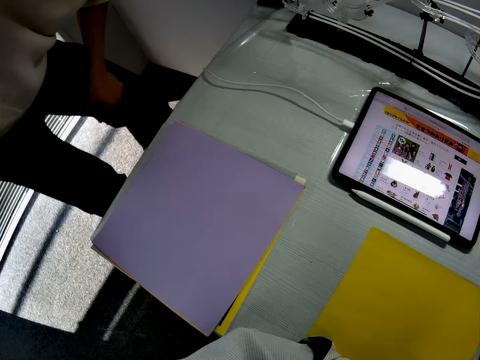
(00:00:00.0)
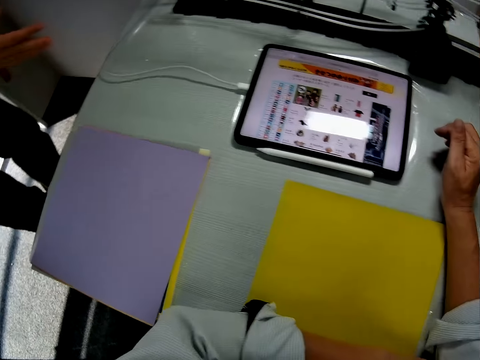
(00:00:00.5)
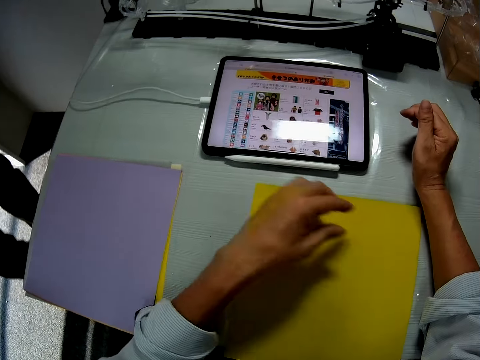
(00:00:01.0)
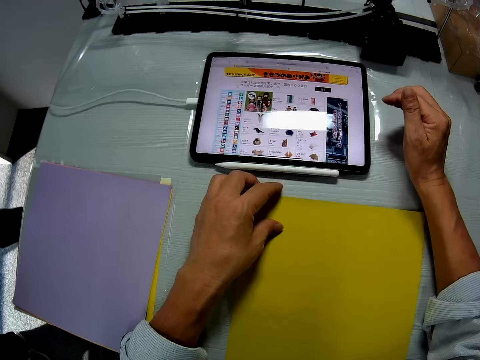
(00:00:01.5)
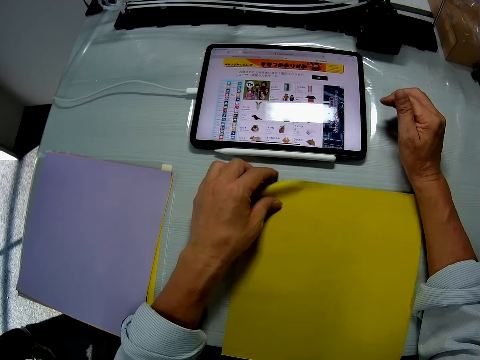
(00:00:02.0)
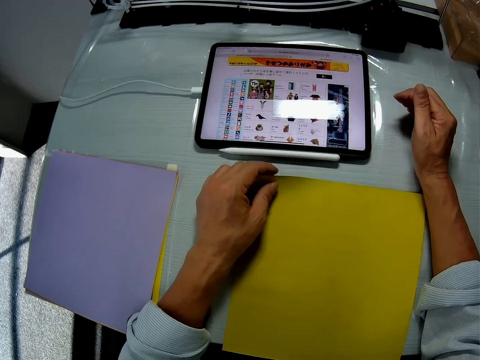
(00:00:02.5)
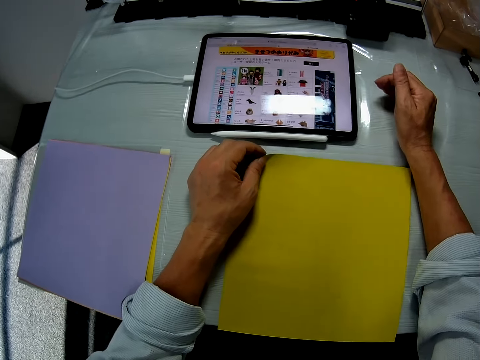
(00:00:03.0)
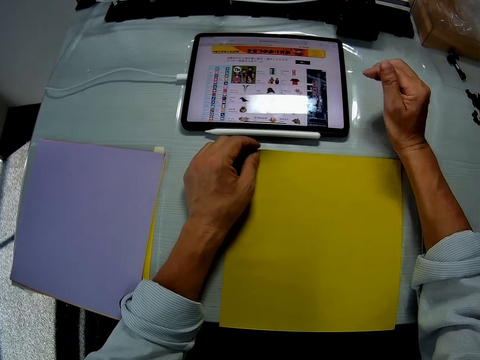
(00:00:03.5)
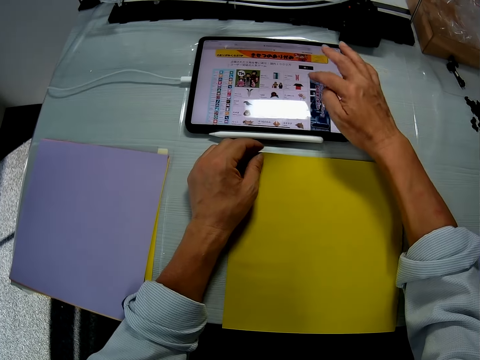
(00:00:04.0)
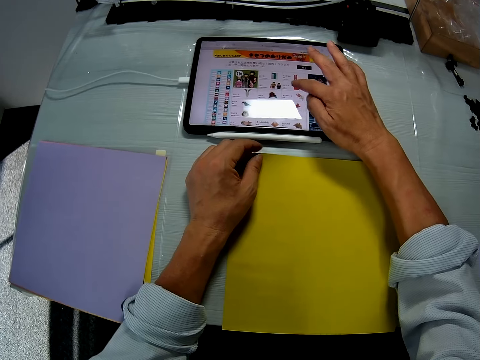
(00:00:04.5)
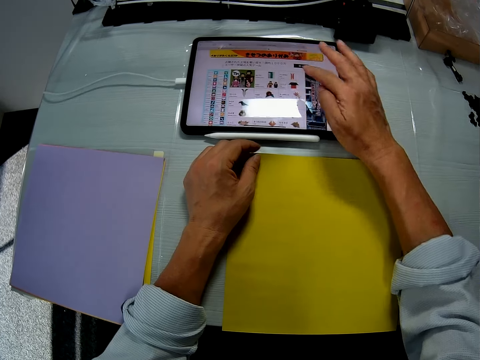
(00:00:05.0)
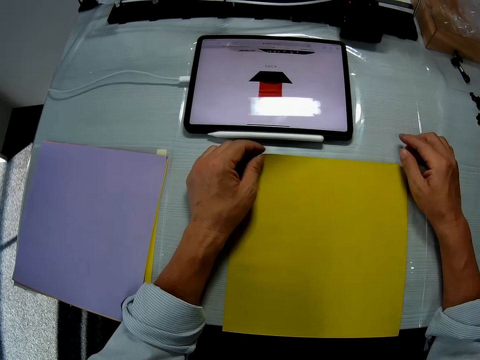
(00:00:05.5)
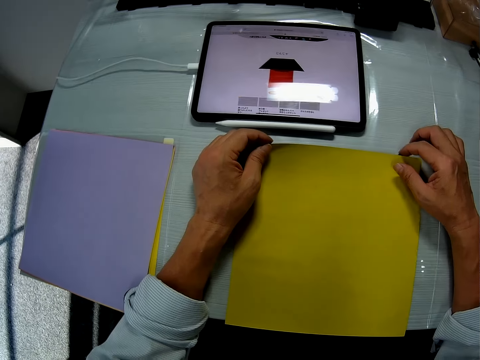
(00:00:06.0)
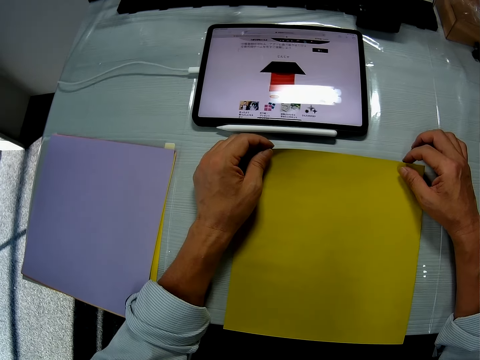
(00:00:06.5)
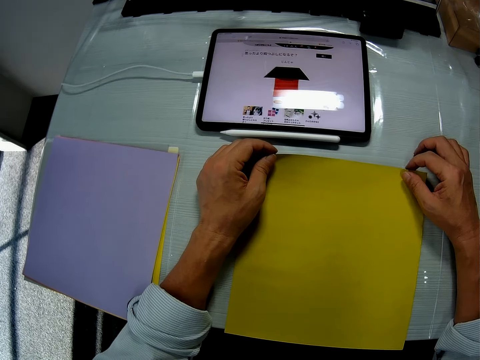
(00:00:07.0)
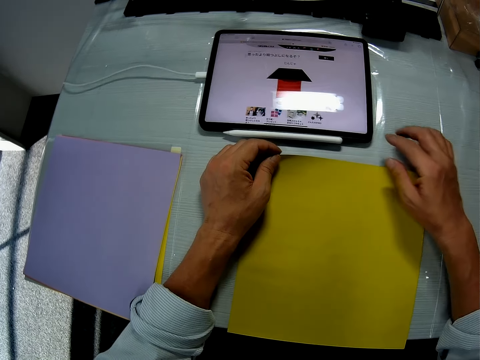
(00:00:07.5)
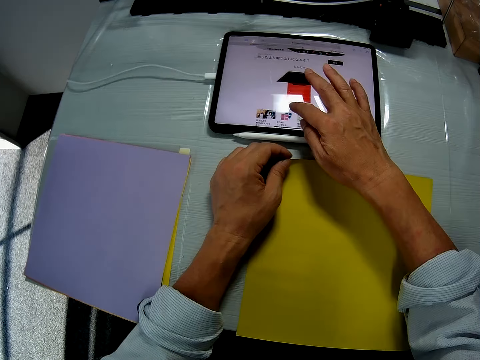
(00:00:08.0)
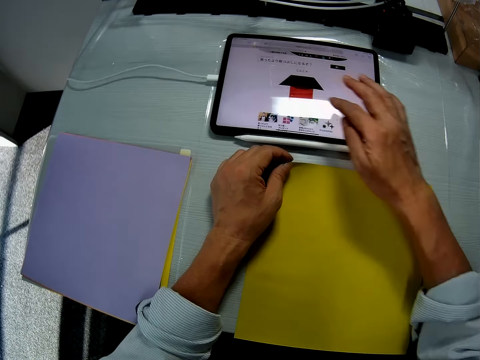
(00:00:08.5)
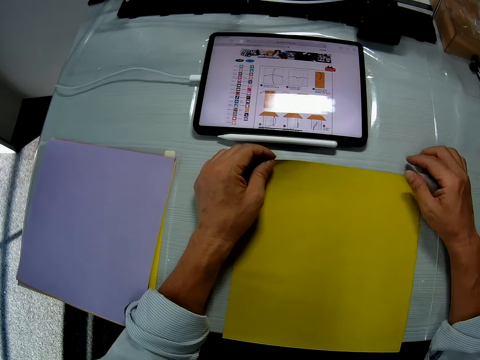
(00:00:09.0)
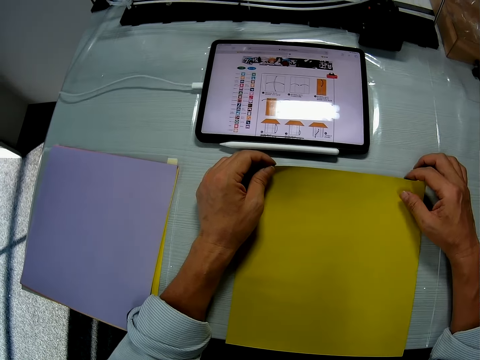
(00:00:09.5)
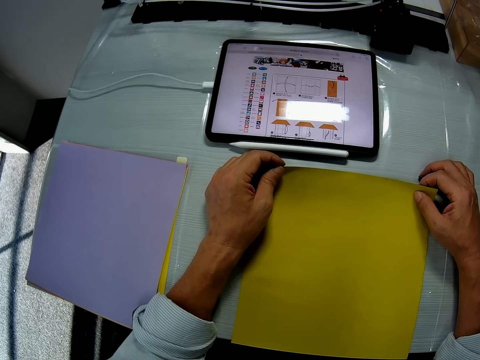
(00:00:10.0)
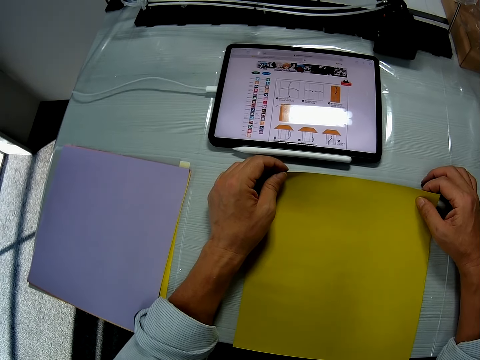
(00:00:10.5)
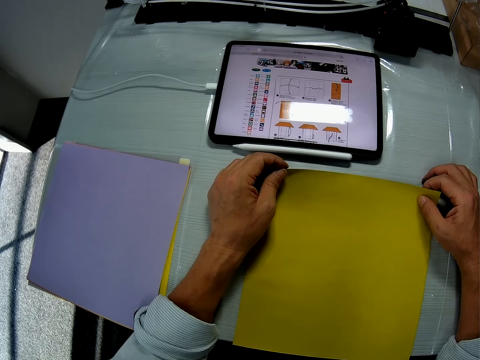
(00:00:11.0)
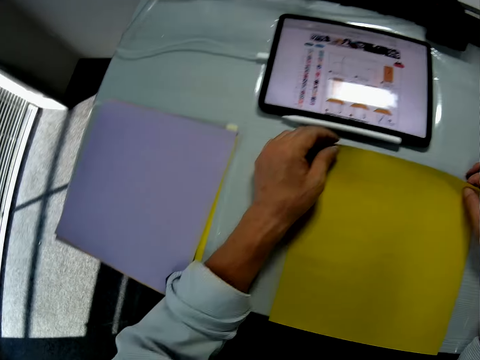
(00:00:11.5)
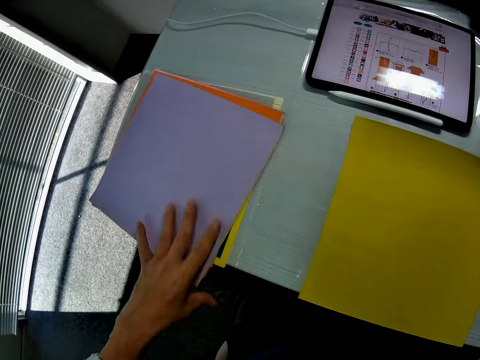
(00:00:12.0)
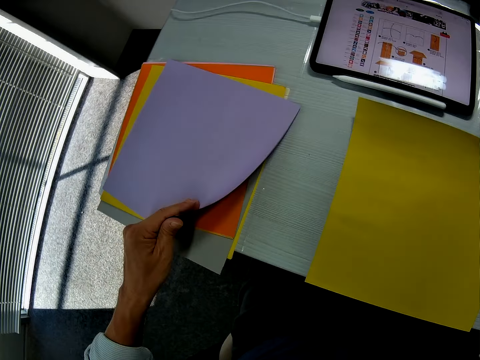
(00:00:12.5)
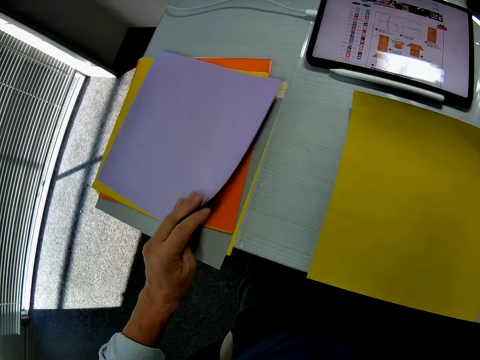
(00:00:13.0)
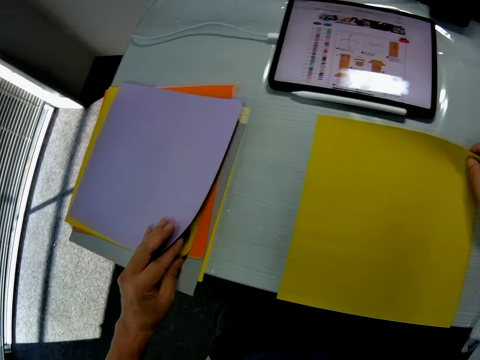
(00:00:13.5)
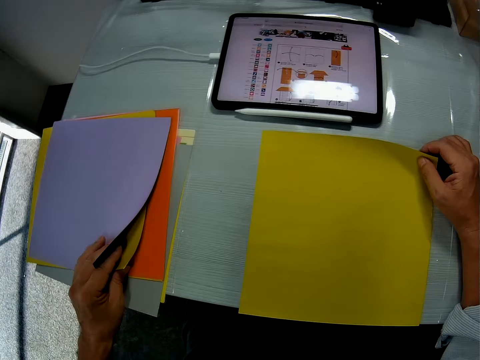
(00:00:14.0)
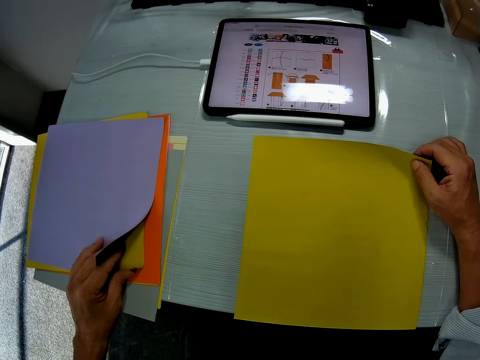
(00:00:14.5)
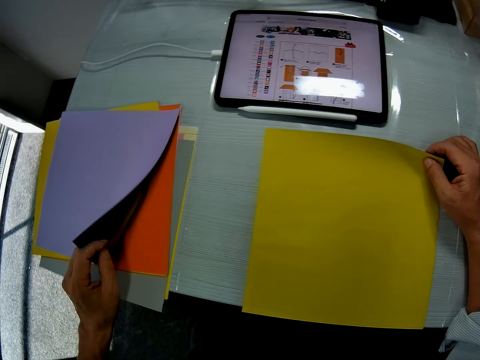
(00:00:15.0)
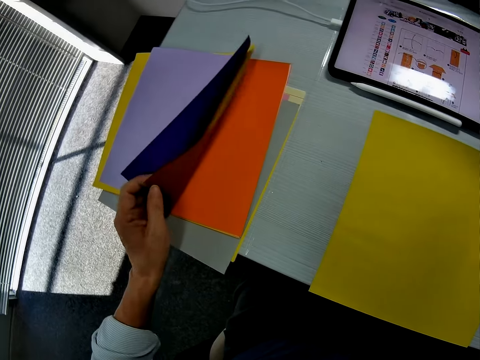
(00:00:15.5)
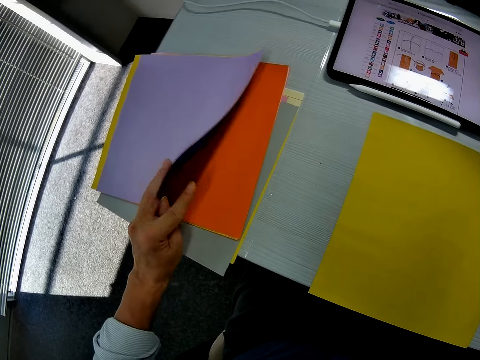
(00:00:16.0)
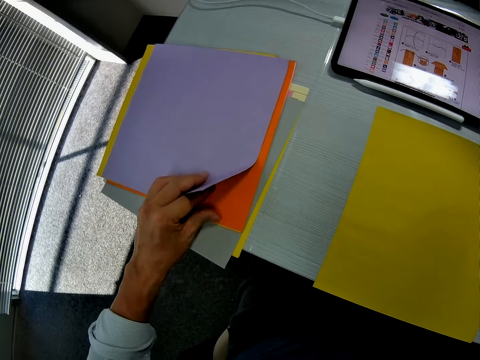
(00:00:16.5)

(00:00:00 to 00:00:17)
The camera wearer converses with the man. He holds a colored drawing paper with his left hand. The man walks away. The camera wearer looks at the drawings on the tablet. He operates the tablet with his right hand. He holds the colored drawing paper with his right hand. He operates the tablet with his right hand. He holds the colored drawing paper with his right hand. He picks out an orange colored paper or manila paper from the stack of colored papers with his left hand.

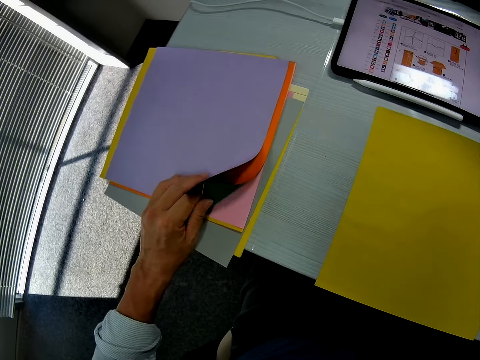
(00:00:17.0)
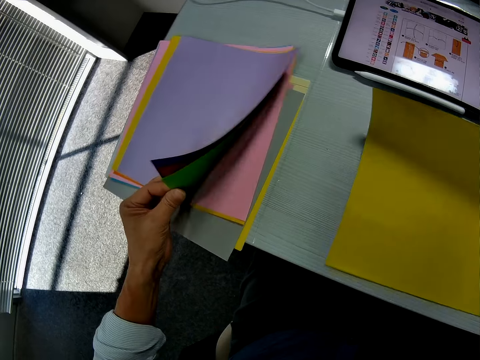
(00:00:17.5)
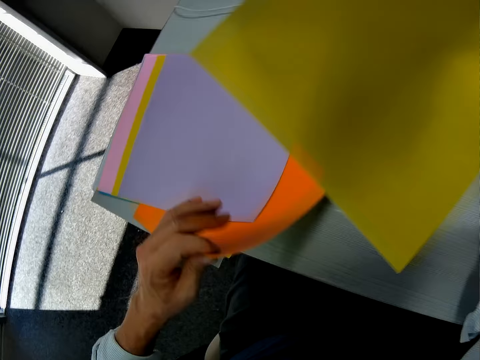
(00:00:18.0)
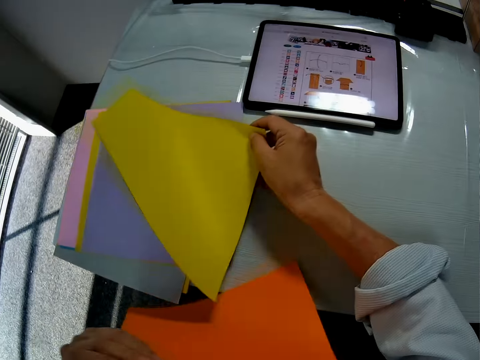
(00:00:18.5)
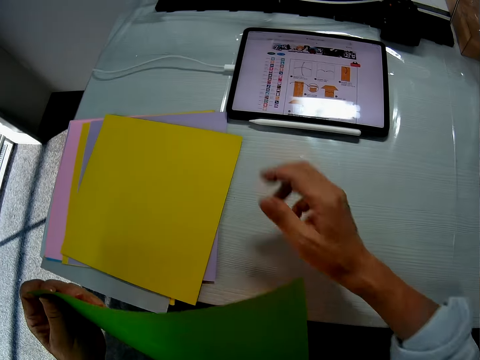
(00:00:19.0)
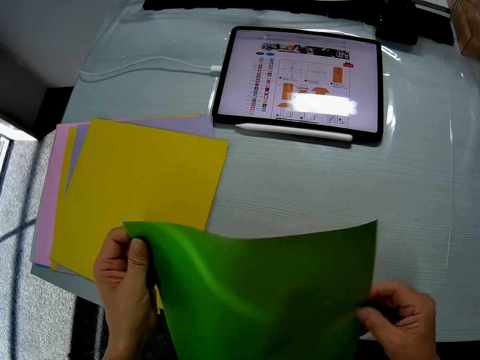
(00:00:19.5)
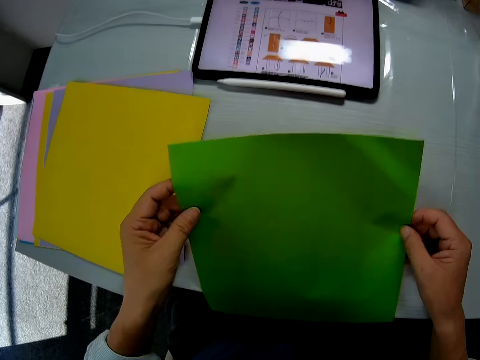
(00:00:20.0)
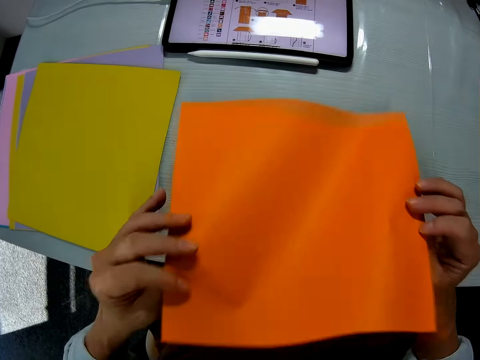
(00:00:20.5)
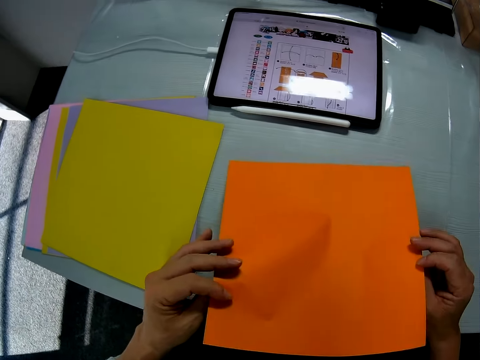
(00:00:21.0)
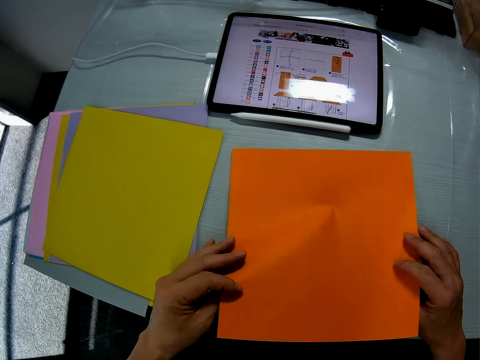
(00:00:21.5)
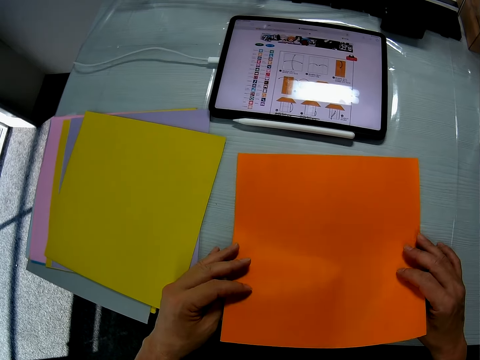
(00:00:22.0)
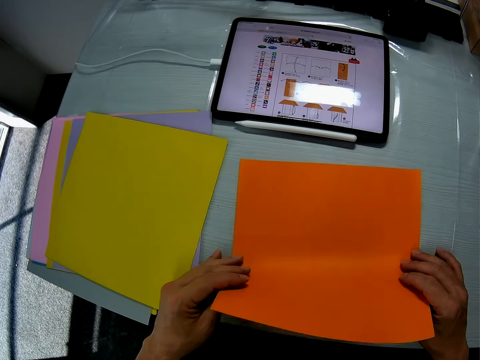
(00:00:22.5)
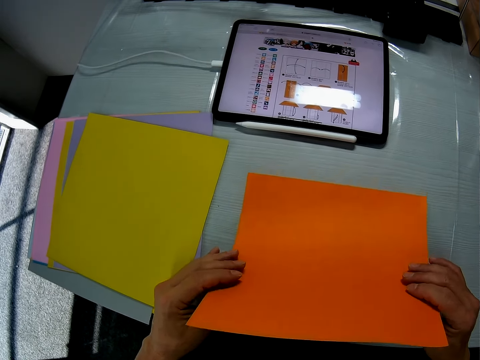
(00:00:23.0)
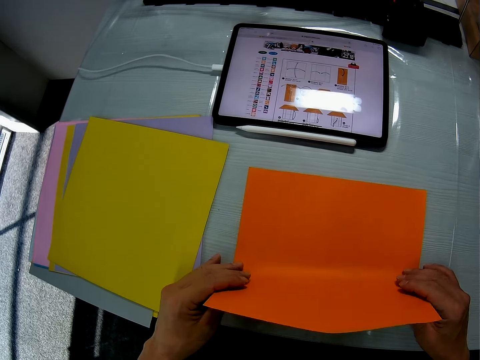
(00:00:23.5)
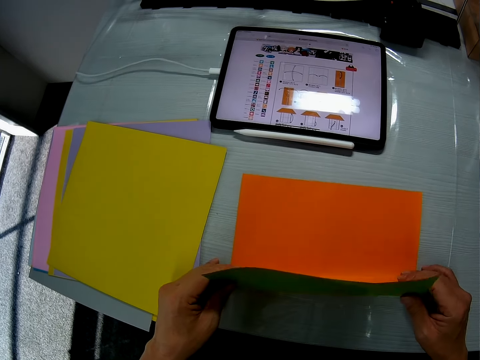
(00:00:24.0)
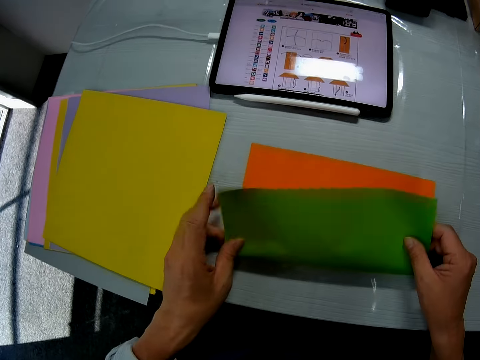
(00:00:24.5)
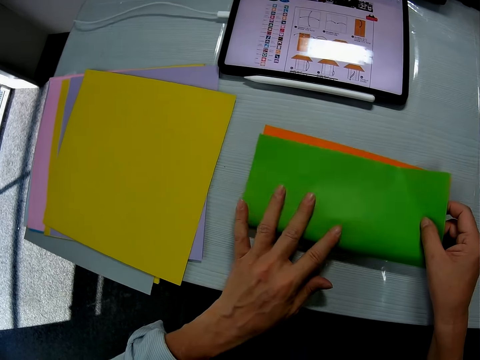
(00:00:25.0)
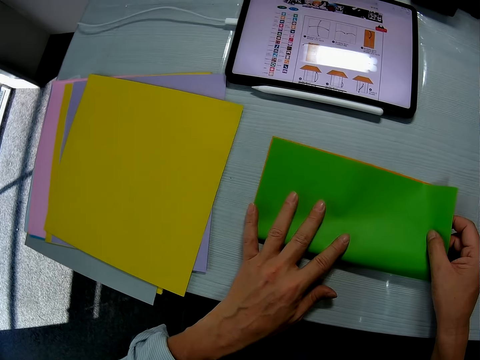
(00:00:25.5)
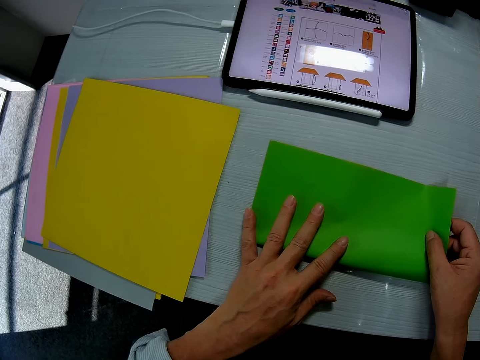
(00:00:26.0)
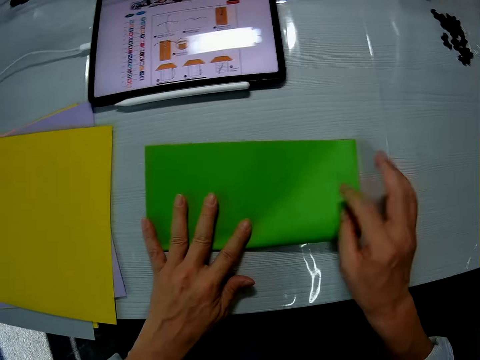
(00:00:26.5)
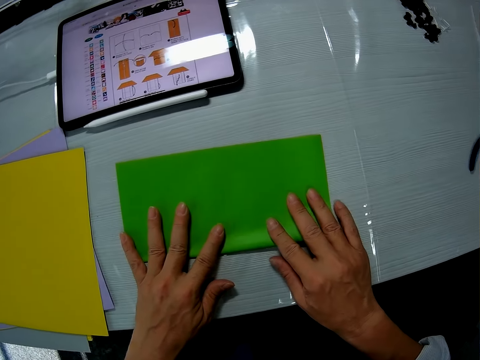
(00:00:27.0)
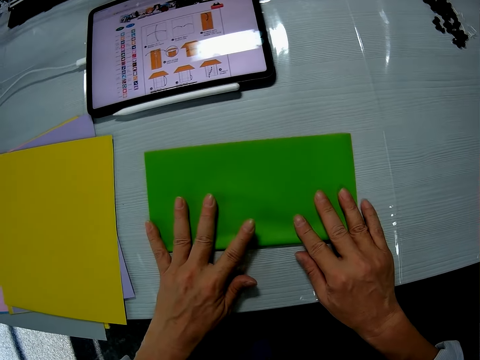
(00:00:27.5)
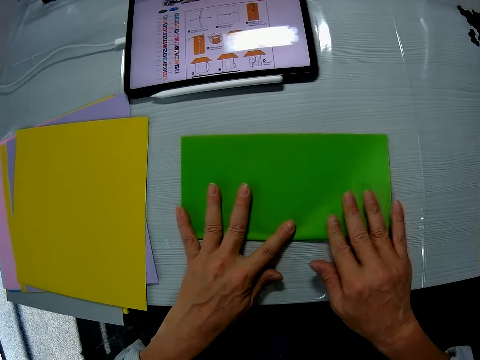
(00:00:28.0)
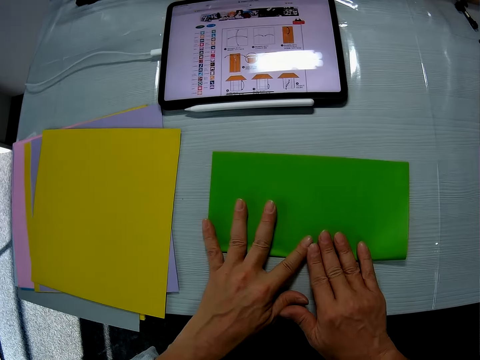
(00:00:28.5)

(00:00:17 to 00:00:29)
The camera wearer picks up a manila paper. They move the colored drawing paper from the top of the table to the top of a stack of colored drawing papers. They turn over the drawing paper with both hands. They drop the drawing paper on the table. They fold the drawing paper with both hands.
